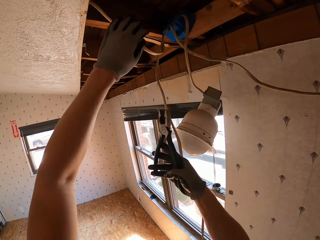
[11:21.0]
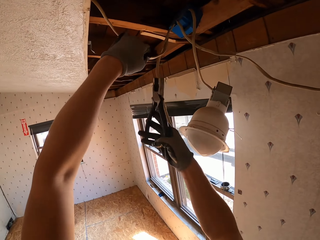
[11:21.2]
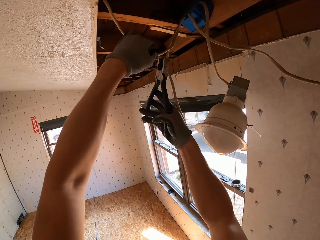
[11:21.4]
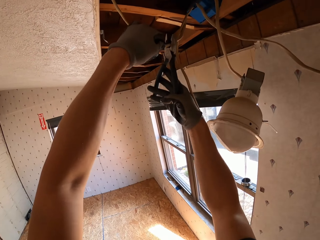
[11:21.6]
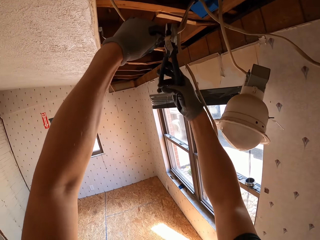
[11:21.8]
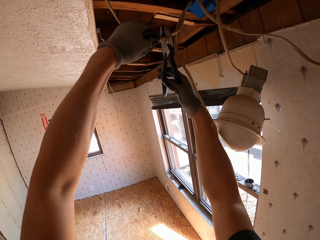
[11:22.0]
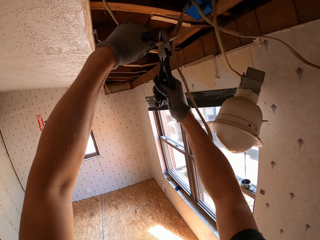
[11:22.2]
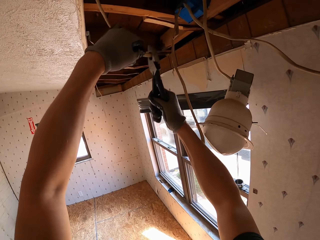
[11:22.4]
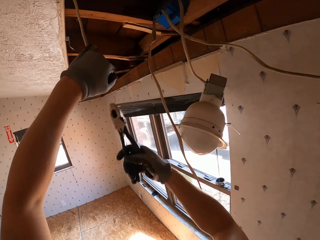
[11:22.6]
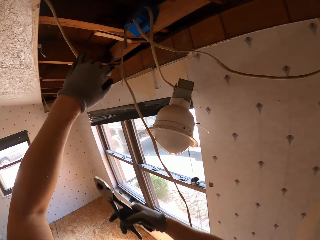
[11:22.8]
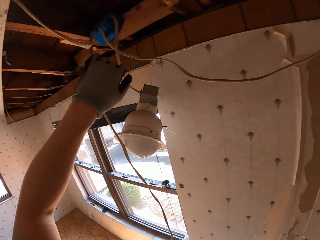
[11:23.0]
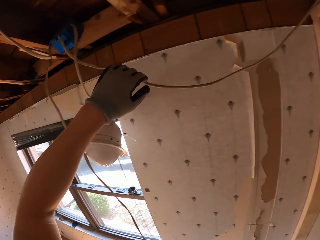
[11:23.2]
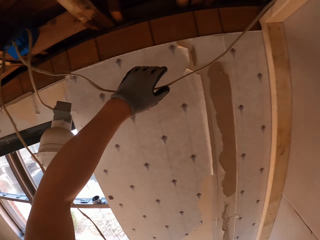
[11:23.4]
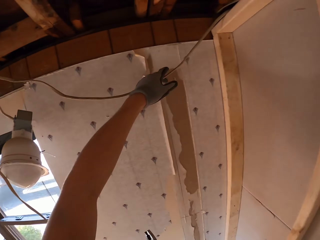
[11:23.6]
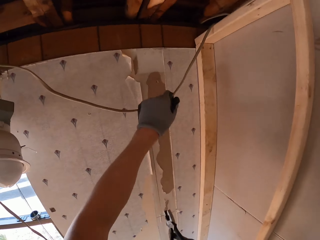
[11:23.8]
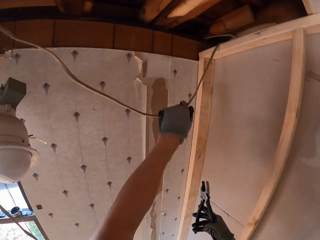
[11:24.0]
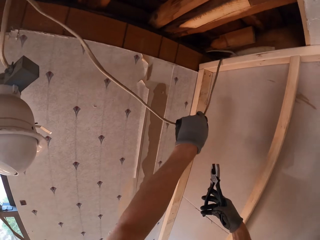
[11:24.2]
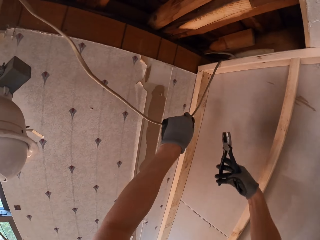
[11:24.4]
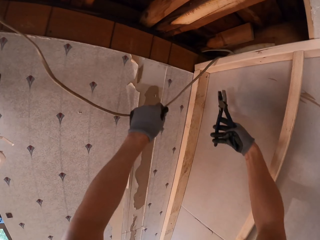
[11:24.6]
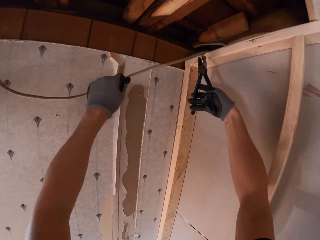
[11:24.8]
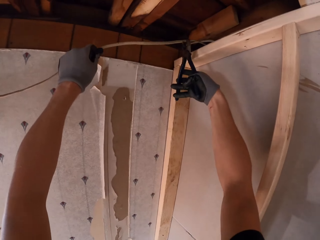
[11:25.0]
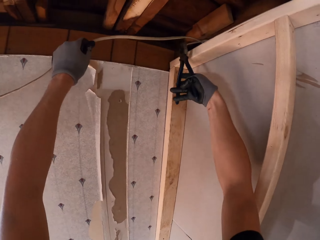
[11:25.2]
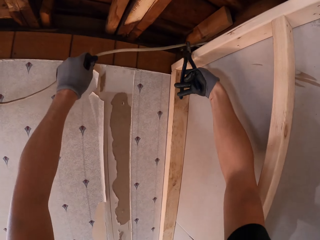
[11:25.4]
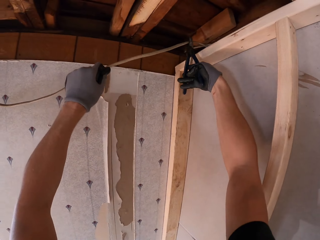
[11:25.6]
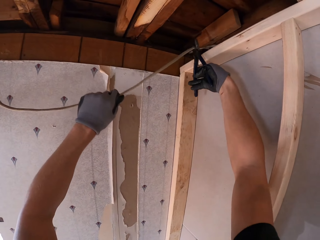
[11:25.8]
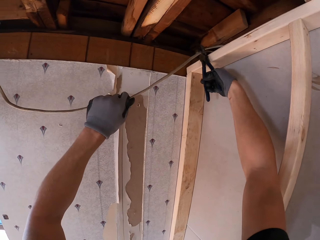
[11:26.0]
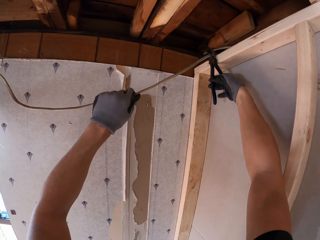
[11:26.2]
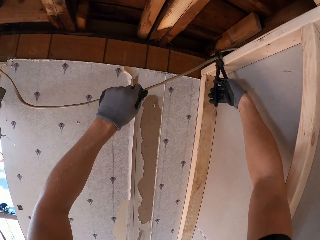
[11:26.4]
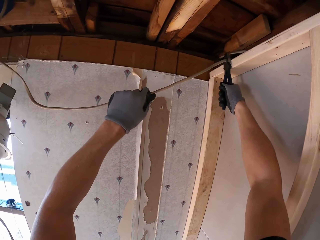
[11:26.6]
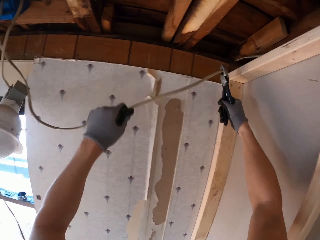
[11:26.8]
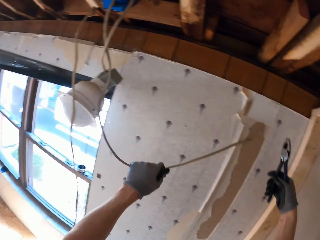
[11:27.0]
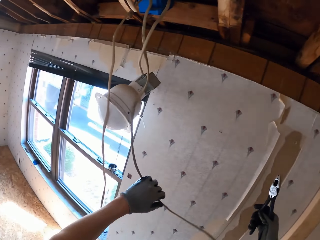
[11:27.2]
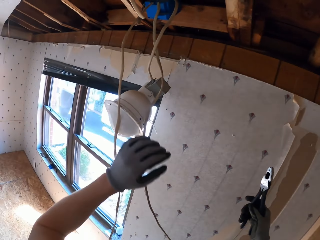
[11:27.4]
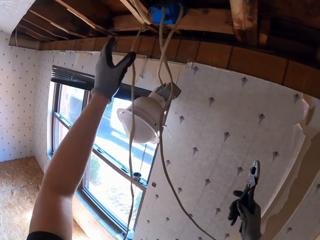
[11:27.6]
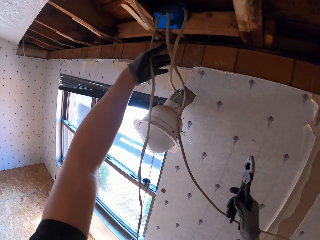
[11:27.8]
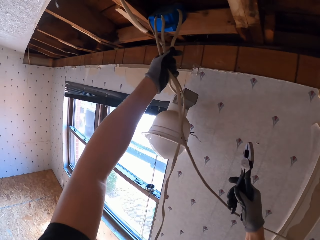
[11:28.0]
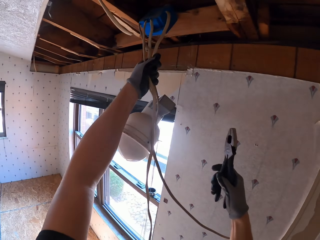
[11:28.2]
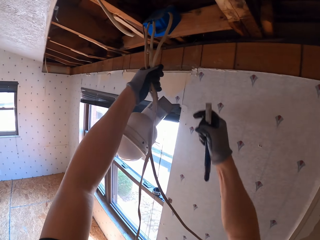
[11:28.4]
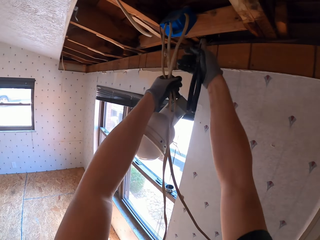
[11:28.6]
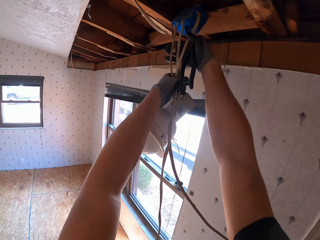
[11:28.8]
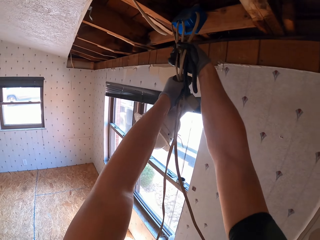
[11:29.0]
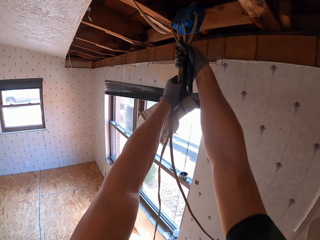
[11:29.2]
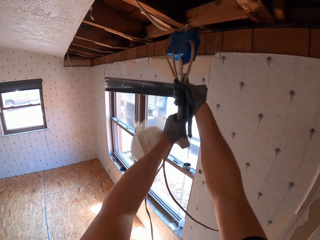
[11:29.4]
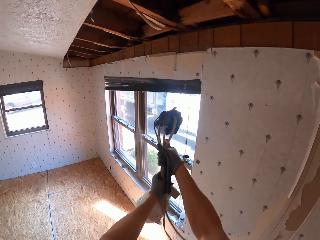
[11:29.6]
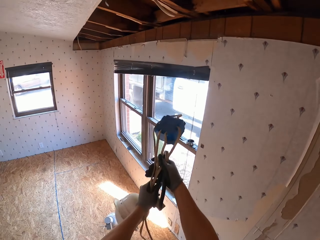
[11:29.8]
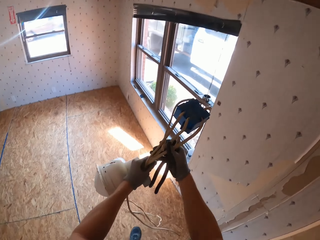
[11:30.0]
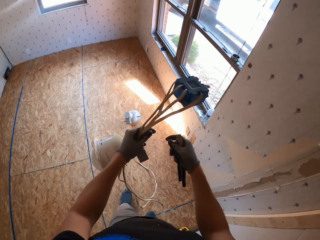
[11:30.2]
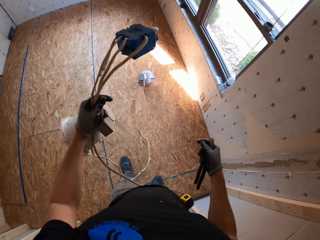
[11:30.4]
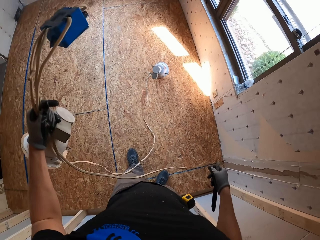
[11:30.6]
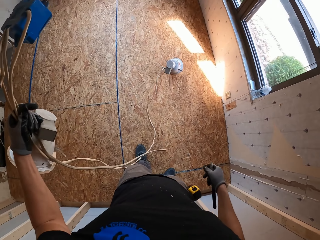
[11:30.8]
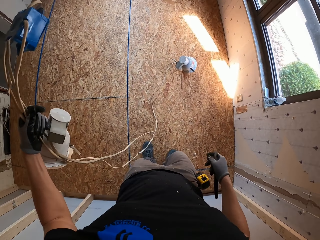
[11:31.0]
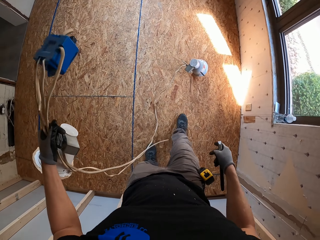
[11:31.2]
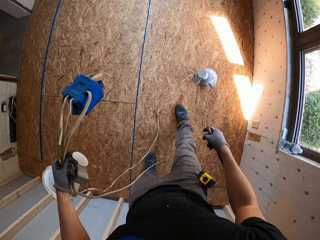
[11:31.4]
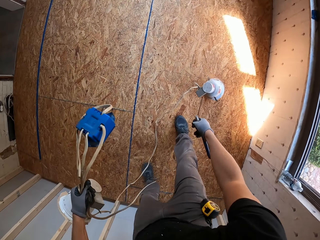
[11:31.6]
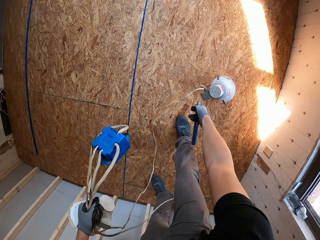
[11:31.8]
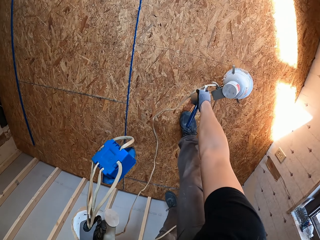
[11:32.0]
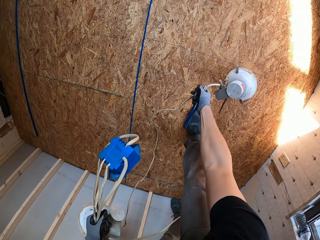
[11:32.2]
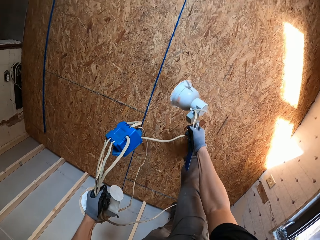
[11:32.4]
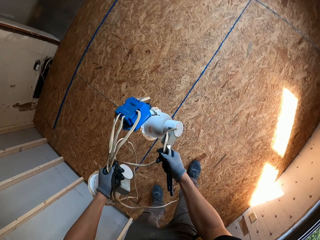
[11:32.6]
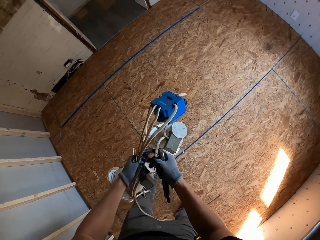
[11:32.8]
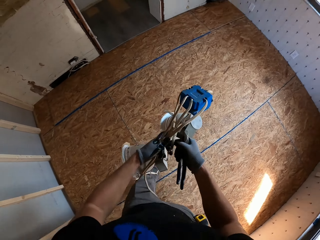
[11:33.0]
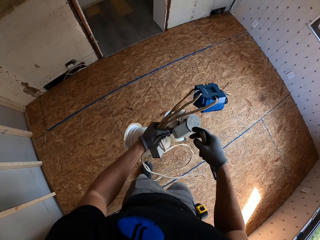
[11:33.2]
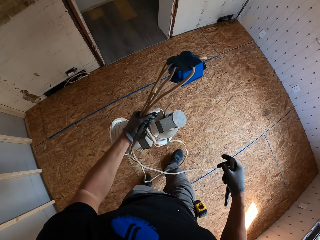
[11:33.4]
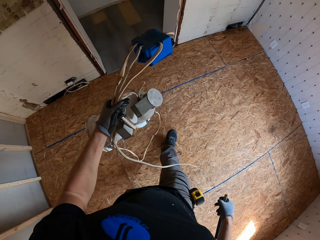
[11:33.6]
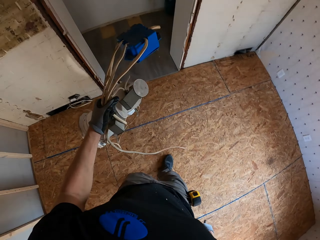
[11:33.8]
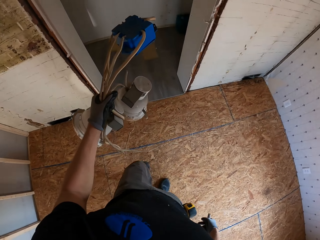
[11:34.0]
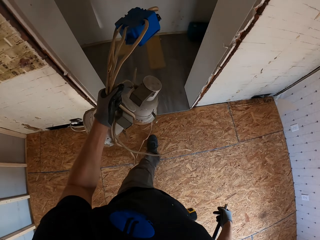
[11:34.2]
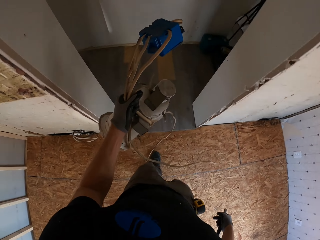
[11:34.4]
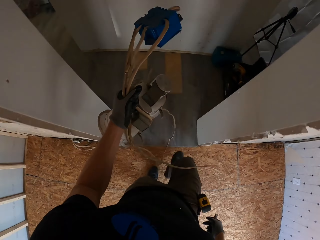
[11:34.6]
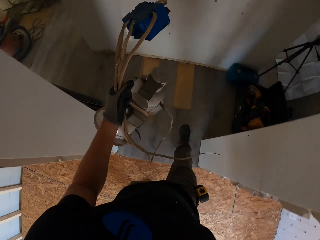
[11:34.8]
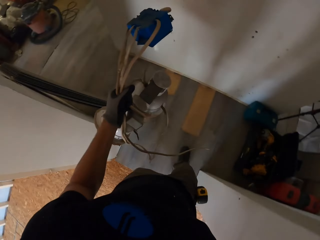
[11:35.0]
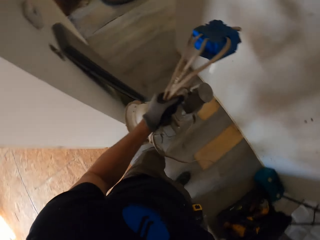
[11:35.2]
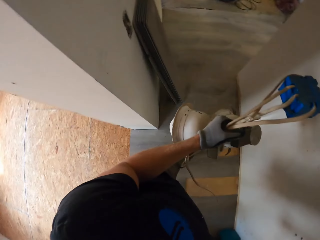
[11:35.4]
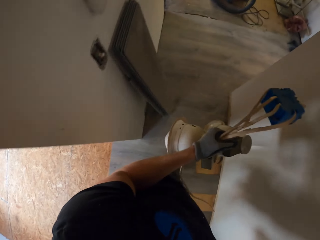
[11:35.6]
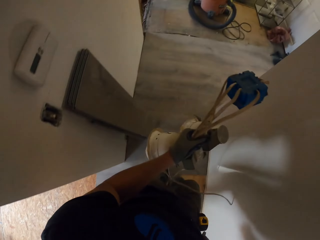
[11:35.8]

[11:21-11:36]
The camera wearer cuts the wire cable with pliers. He cuts a wire with the pliers. He pulls out a socket from the roof with his hands. He plugs the wire cable with both hands. He takes a bulb and wire from the floor. He walks in the room.

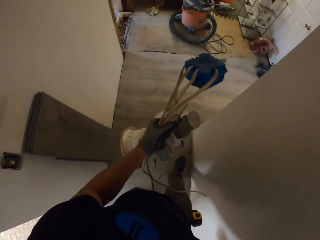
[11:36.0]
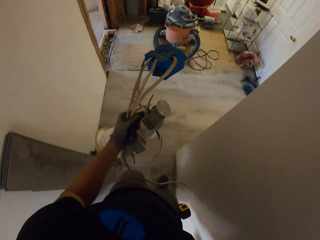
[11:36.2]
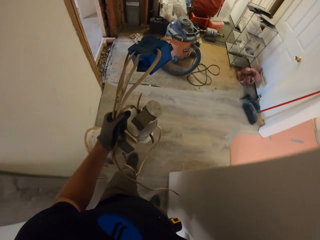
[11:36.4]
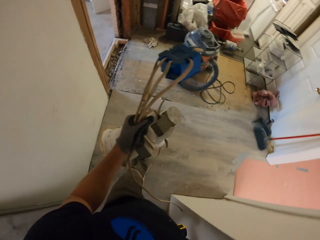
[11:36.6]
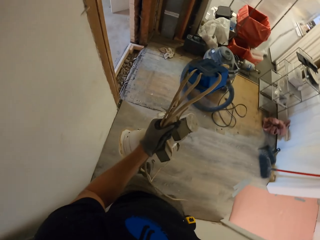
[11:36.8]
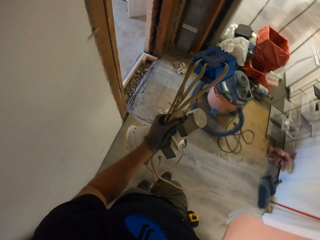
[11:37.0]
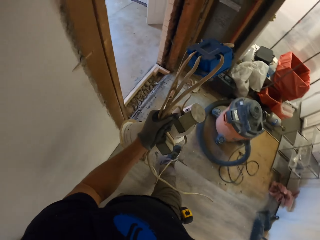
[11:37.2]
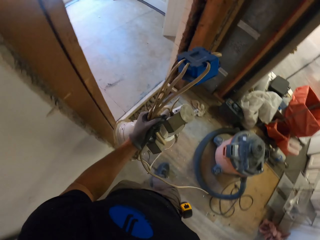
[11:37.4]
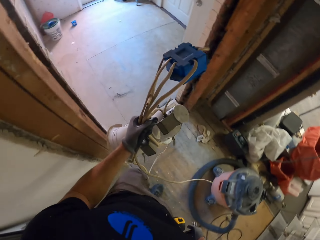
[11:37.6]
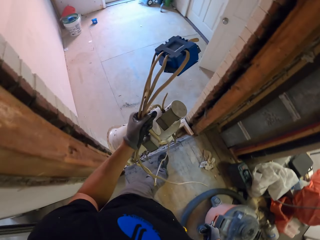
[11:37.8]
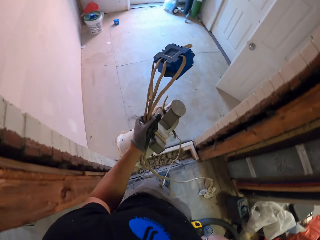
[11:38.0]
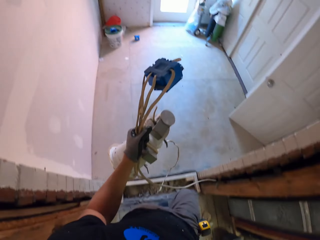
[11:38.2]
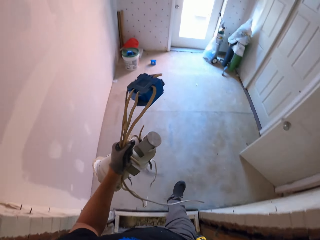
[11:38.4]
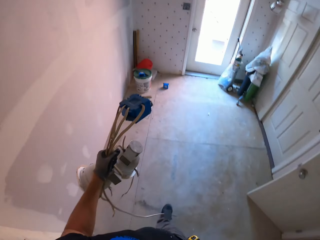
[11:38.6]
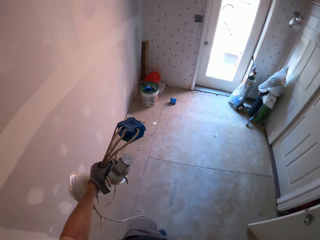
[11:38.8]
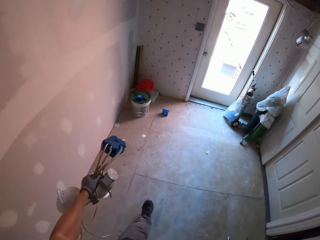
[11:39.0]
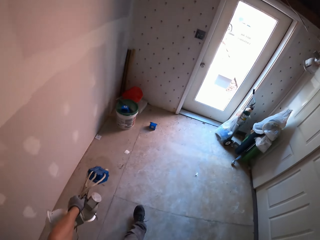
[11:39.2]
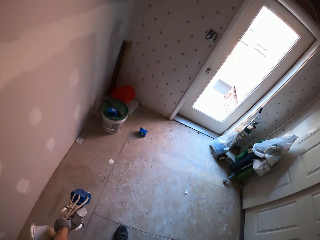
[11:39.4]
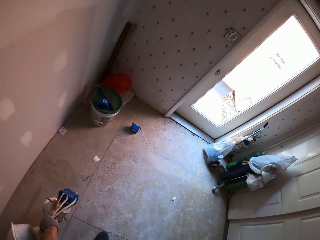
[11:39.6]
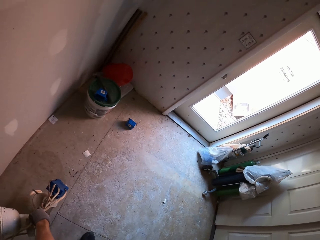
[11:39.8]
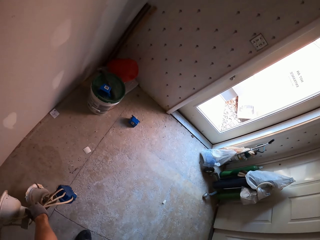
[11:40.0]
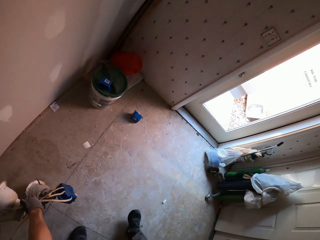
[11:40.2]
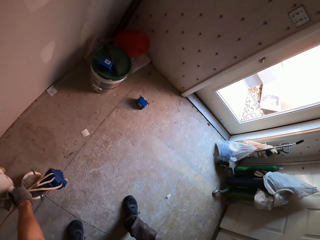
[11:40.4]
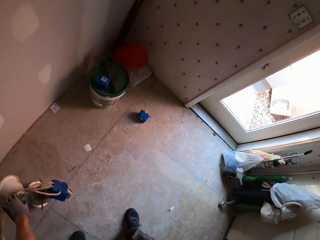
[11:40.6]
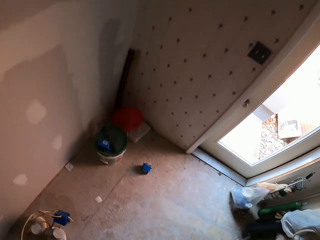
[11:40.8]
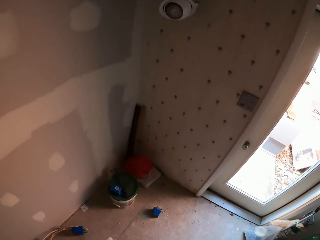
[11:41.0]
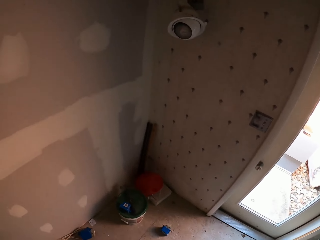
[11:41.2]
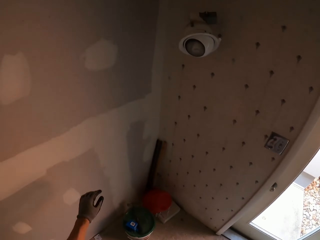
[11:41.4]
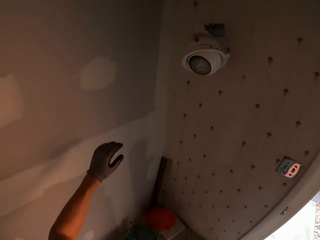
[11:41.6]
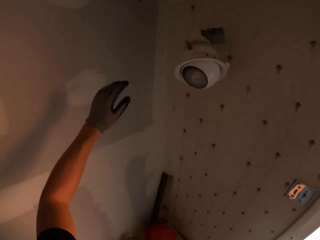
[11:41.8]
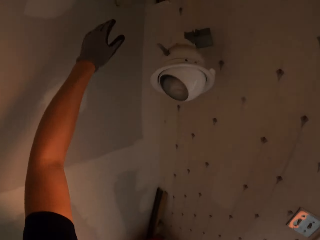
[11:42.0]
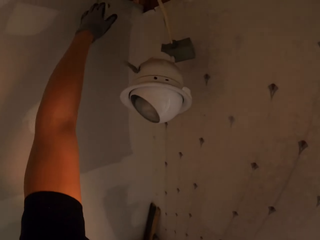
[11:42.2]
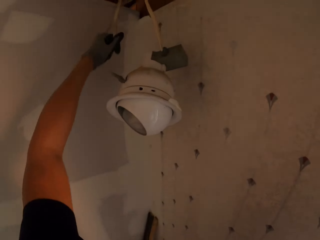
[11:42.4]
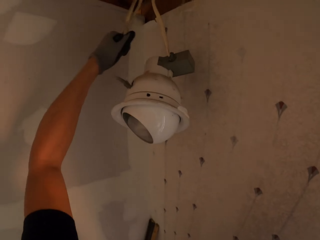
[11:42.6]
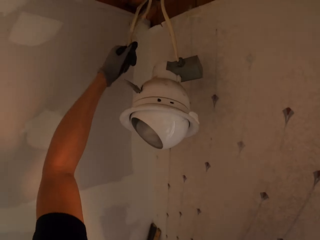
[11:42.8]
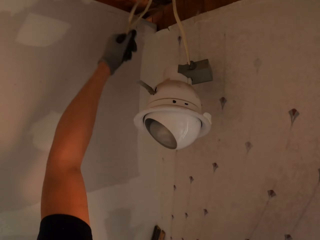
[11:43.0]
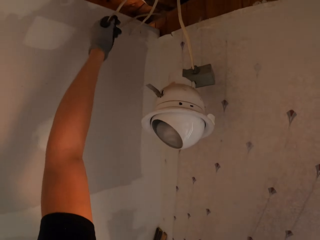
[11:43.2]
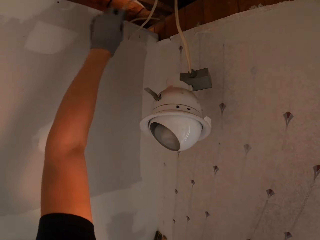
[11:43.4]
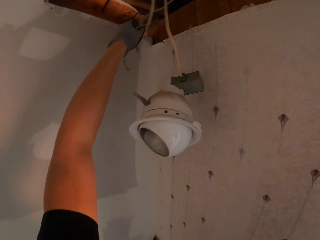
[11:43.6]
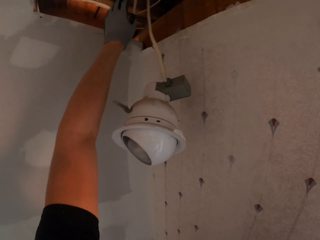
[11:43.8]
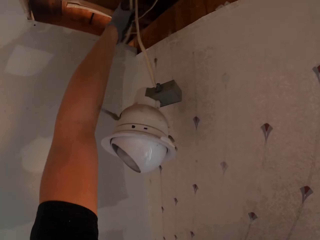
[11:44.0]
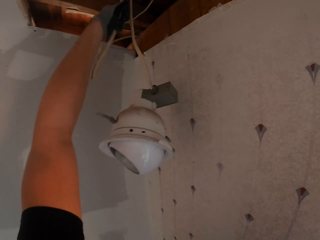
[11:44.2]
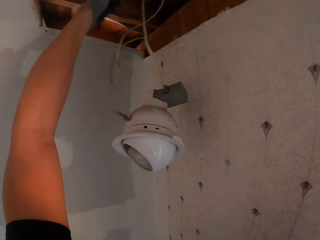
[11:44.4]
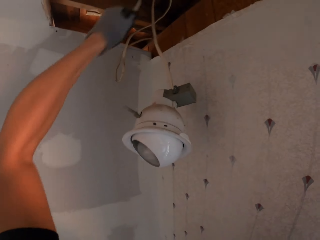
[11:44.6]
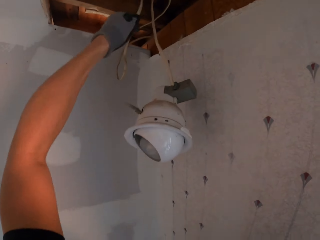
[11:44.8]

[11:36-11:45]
The camera wearer places the wire and sockets on the floor. They plug the cable with the right hand.
